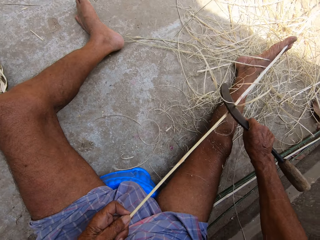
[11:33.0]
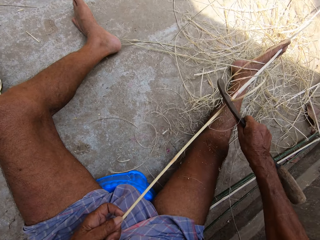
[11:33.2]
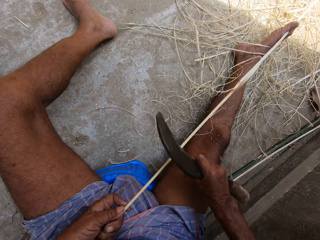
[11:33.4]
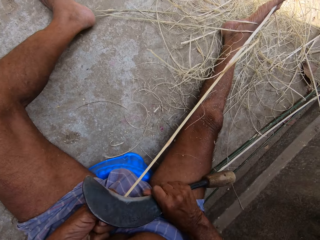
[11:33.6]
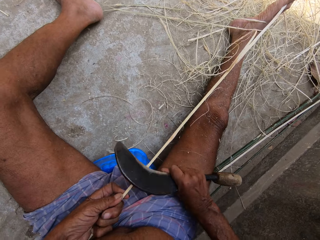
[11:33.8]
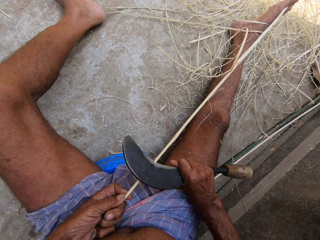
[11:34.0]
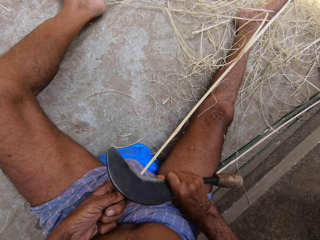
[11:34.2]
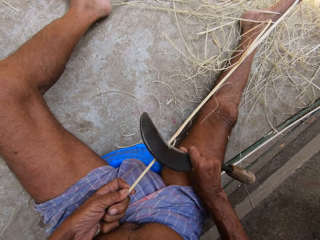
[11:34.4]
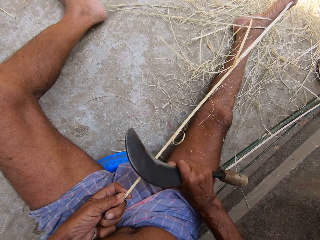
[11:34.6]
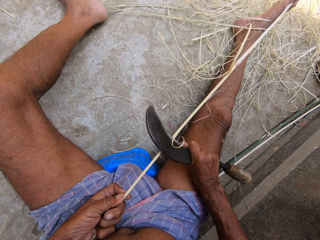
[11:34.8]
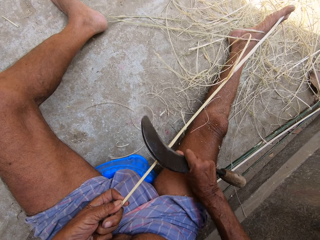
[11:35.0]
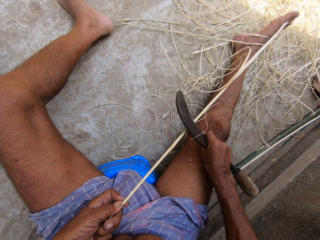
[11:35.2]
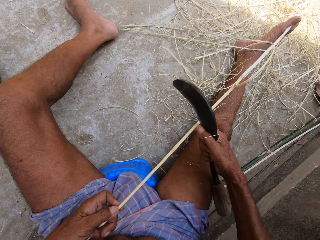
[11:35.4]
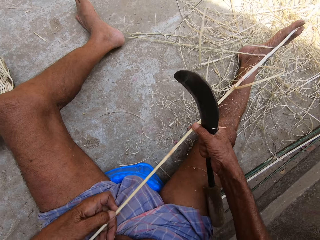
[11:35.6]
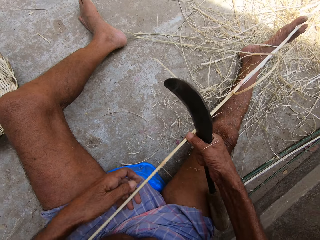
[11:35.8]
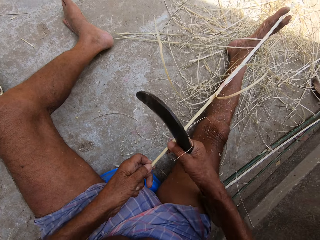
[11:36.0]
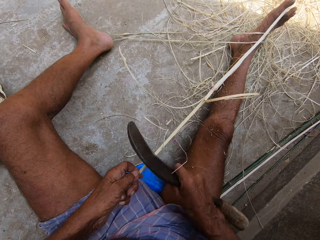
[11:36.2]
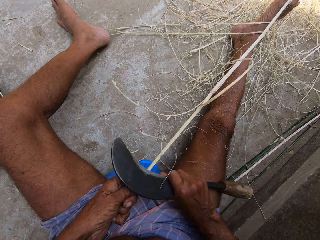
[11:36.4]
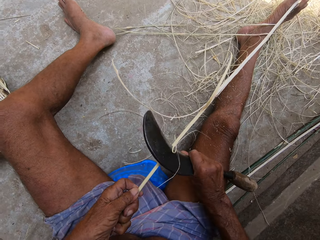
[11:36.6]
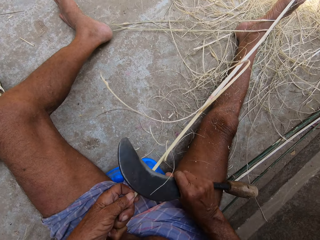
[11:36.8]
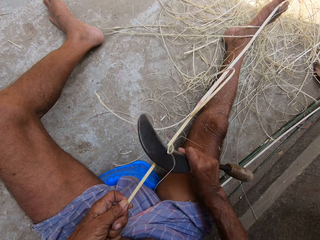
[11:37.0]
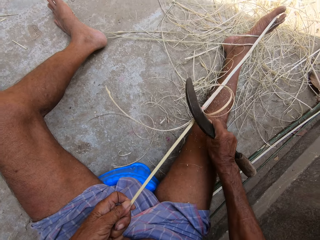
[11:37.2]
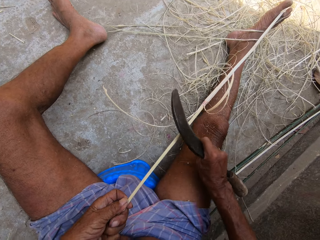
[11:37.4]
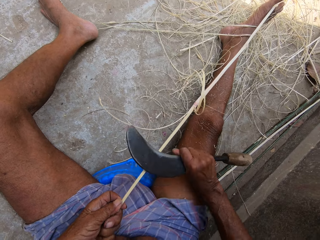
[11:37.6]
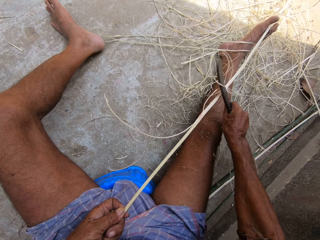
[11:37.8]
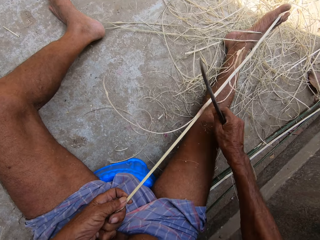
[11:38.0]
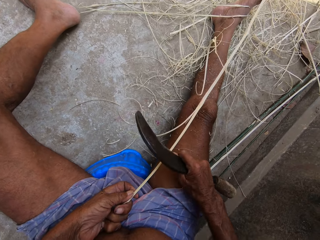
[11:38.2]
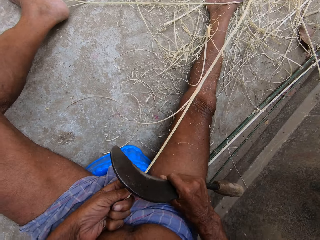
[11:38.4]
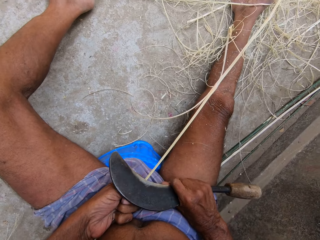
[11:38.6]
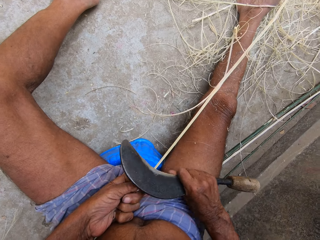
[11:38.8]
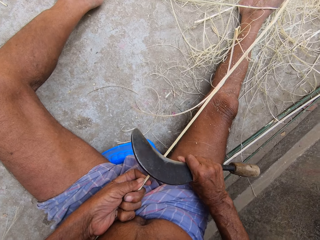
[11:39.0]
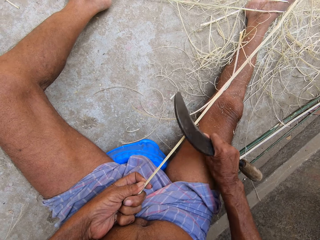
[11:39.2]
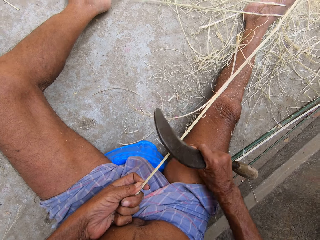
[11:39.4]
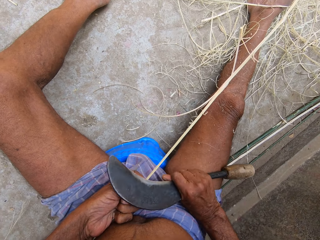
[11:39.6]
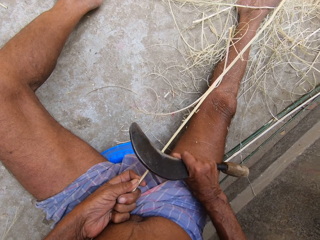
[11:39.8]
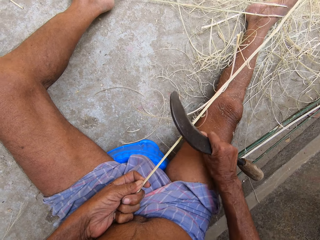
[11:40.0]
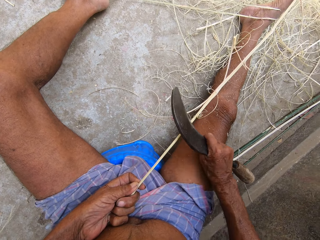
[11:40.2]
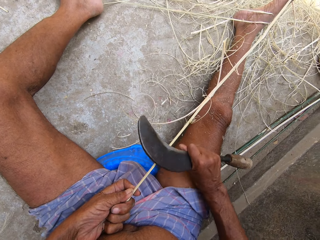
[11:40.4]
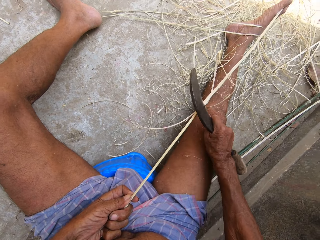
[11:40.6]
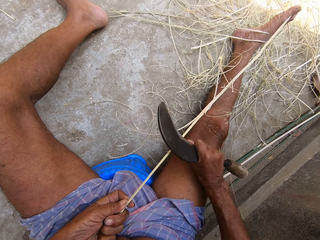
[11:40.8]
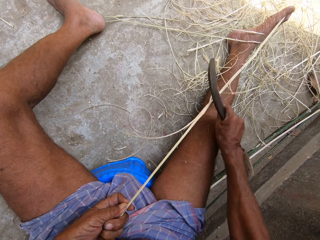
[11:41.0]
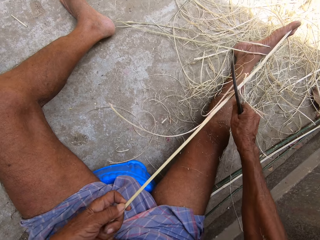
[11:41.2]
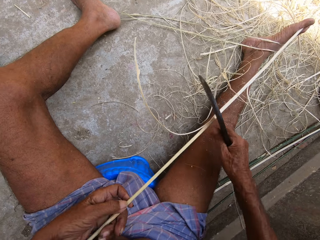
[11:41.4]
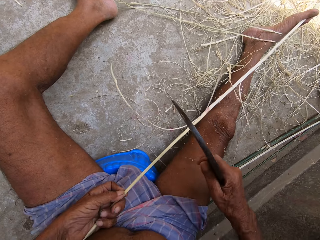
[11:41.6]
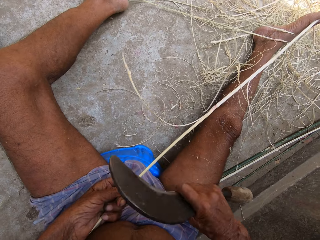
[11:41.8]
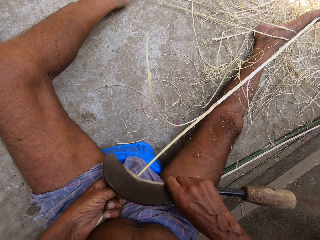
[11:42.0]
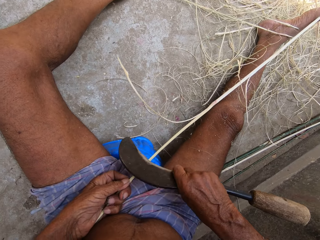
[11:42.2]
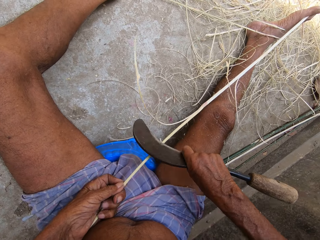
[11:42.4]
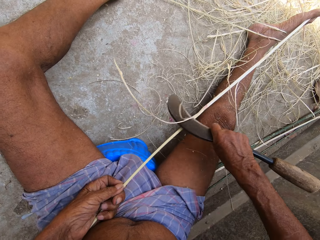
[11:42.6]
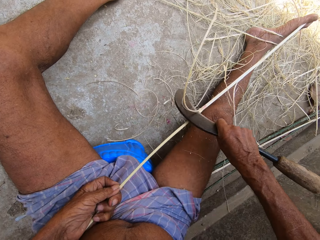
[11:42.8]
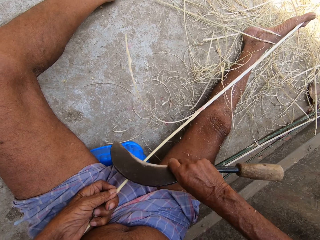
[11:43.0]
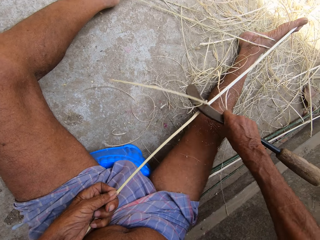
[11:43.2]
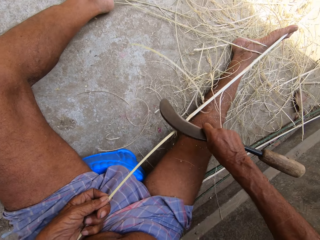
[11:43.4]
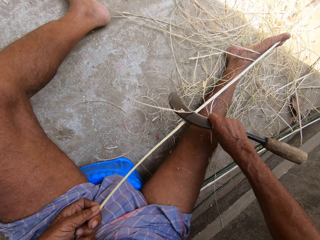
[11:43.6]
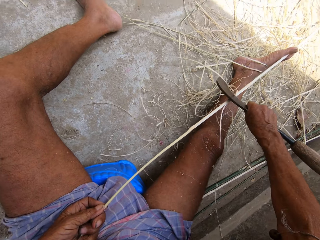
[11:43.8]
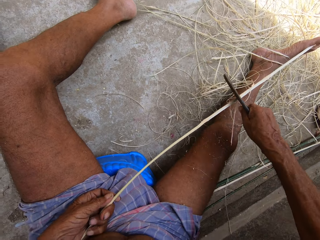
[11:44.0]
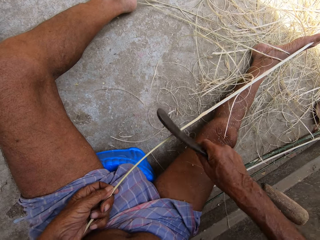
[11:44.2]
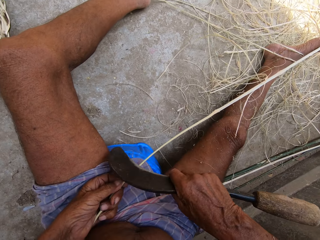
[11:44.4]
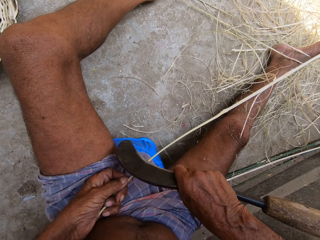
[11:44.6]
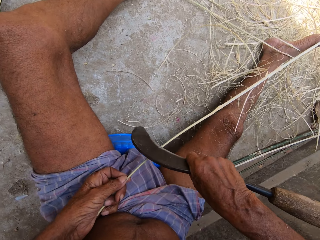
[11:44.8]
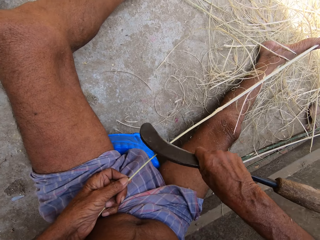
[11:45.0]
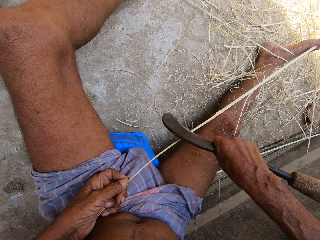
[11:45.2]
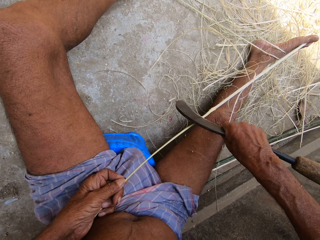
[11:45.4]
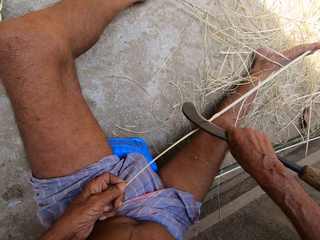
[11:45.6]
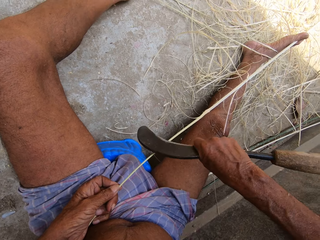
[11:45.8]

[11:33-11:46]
The camera wearer peels the stick with a blade. They peel the stick with the blade repeatedly.

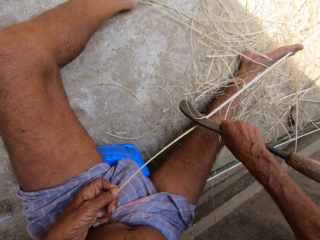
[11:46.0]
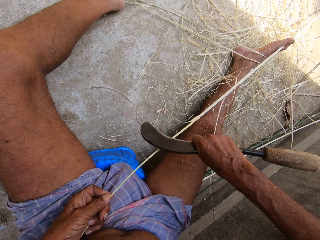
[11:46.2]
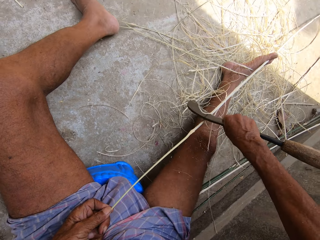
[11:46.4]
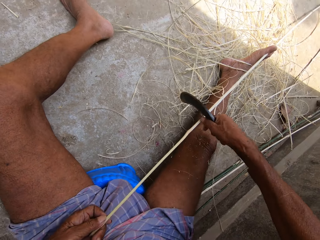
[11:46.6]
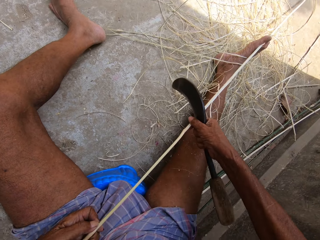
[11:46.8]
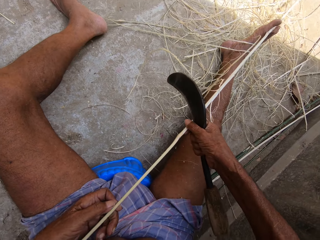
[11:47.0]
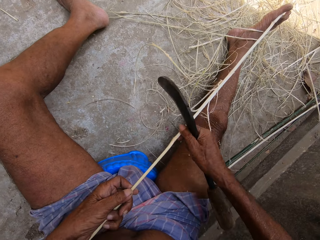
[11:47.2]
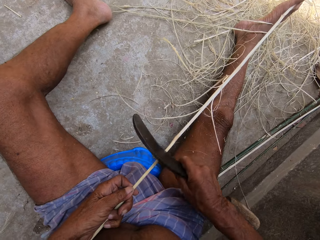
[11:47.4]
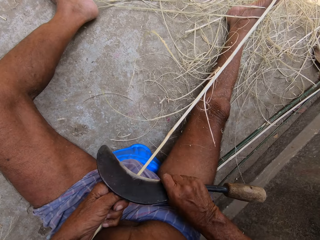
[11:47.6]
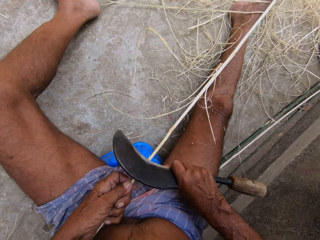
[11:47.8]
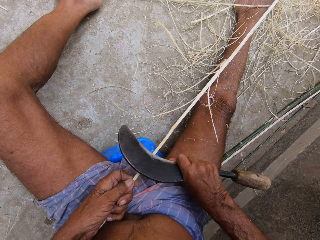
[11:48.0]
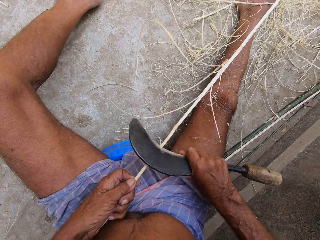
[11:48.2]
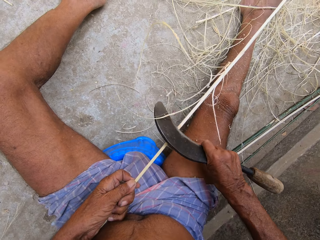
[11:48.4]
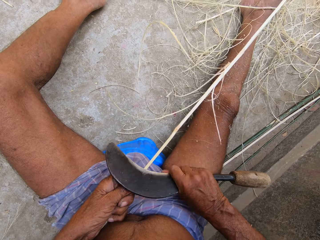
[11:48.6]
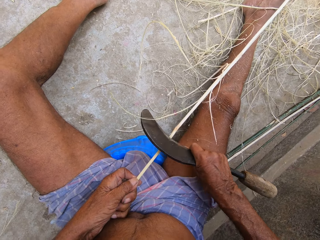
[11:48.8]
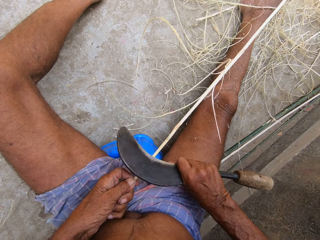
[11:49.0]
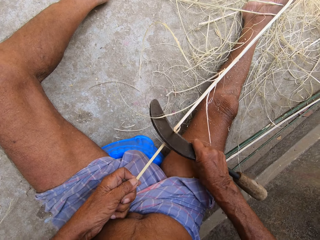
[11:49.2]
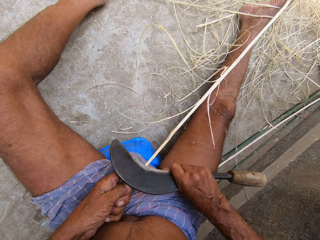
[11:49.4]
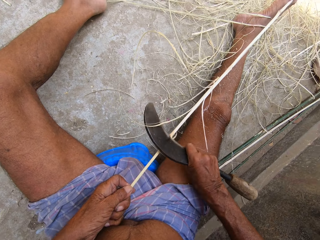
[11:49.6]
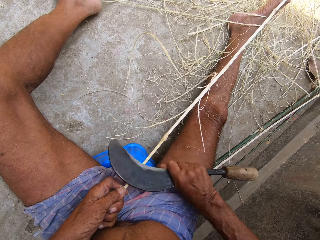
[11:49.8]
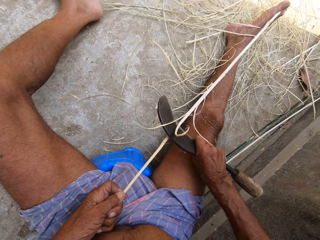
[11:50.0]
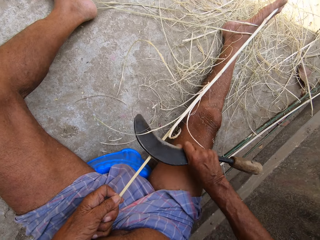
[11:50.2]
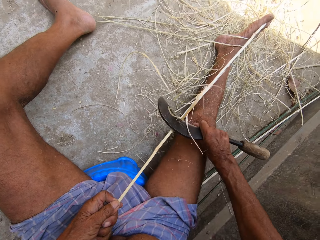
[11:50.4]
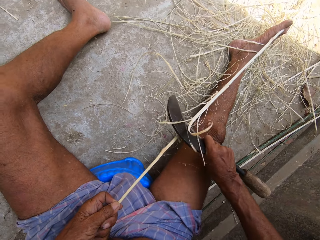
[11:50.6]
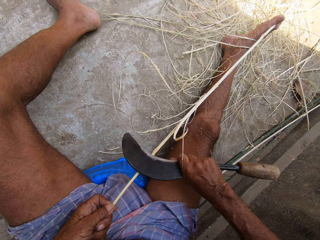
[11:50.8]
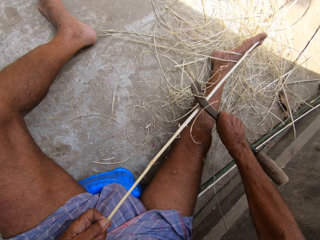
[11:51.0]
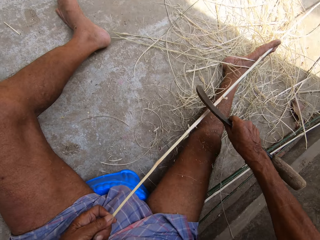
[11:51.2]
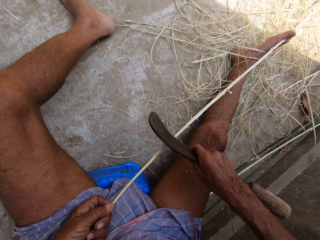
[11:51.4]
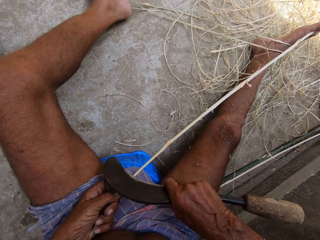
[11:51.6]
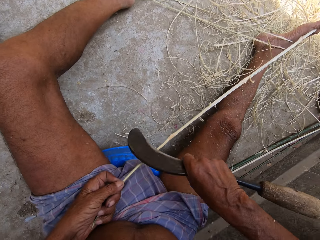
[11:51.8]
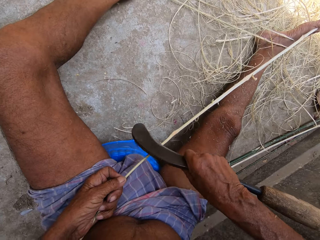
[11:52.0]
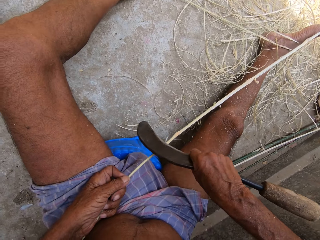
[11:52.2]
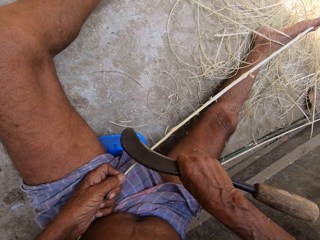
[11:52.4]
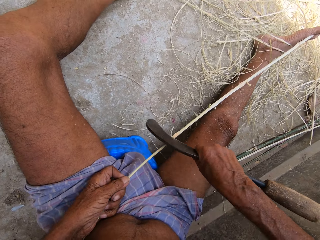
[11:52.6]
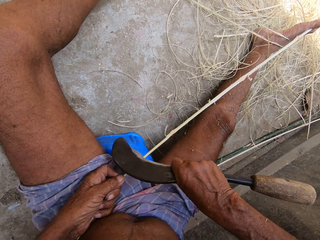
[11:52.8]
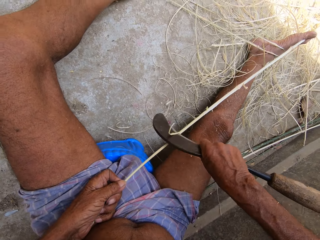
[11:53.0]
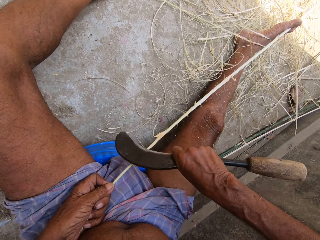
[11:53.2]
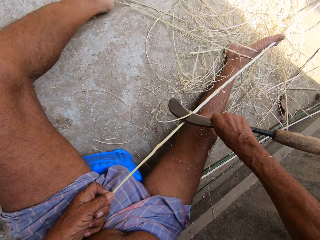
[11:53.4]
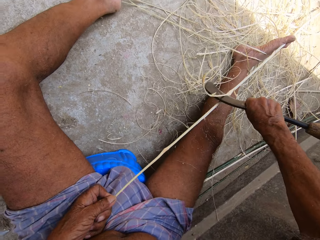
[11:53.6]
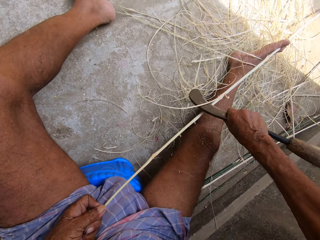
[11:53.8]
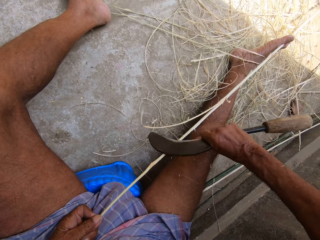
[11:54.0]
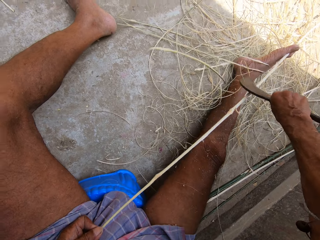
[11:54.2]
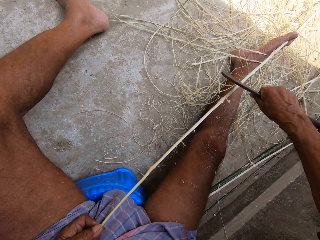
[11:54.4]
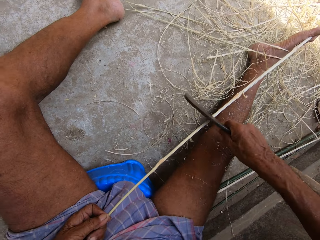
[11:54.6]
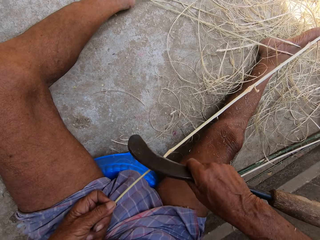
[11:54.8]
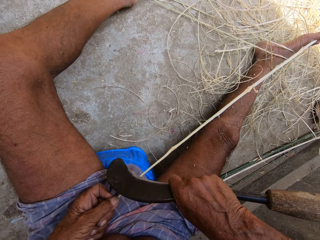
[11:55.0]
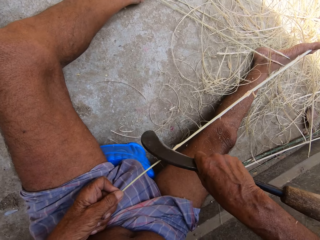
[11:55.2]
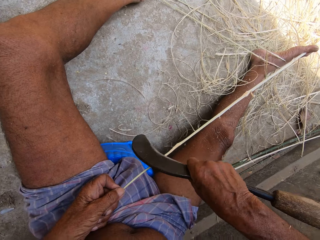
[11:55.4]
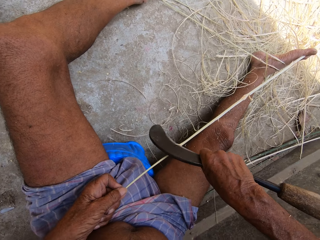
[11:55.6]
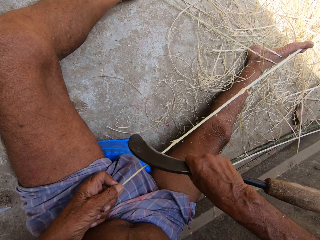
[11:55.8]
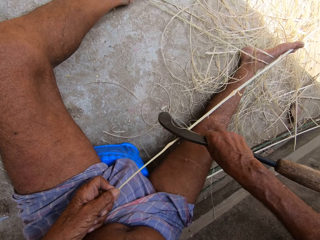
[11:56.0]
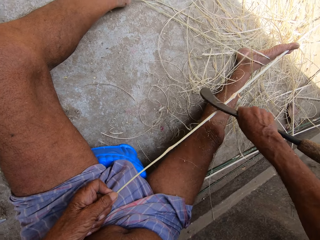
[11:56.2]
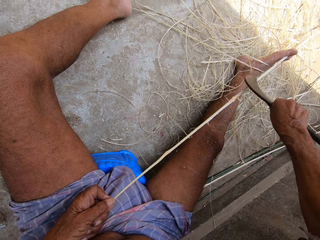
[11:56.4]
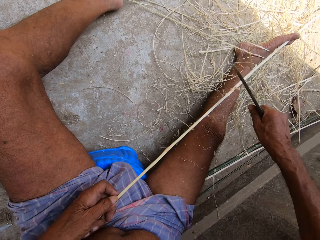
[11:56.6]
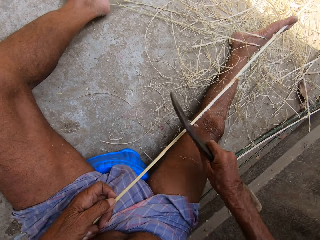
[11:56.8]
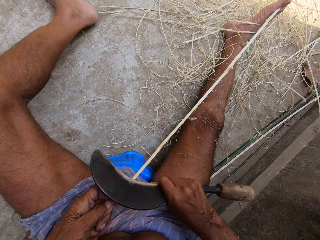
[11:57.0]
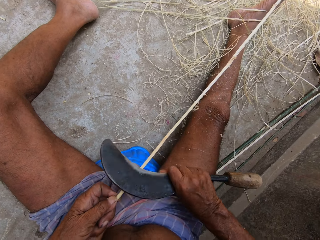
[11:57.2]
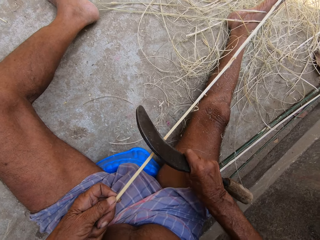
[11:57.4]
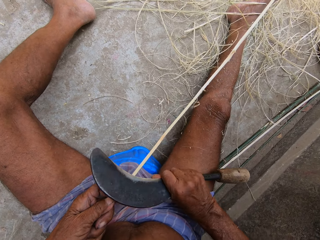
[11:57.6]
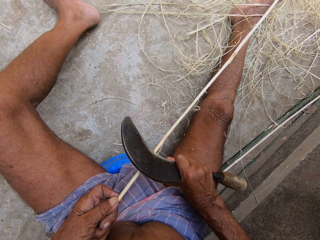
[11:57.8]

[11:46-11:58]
The camera wearer peels the stick with a blade. They peel the stick with the blade repeatedly.
